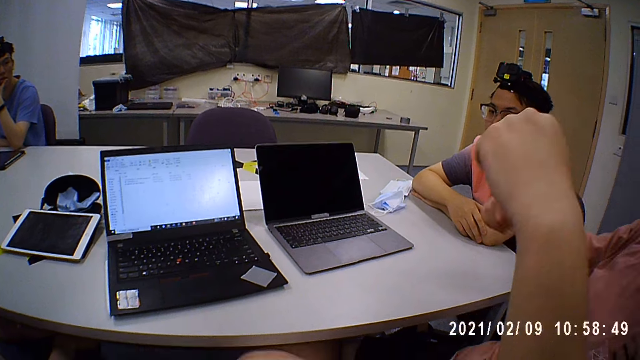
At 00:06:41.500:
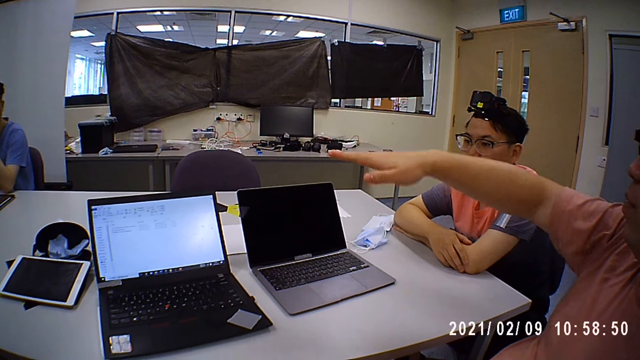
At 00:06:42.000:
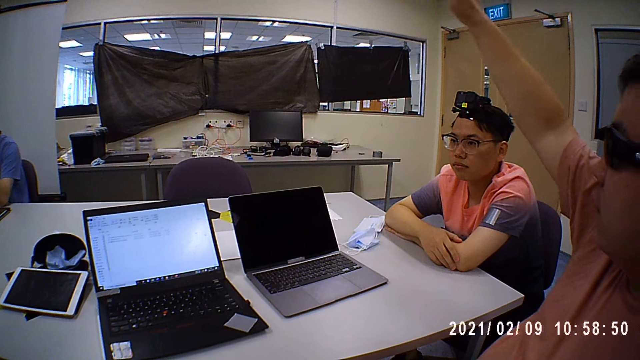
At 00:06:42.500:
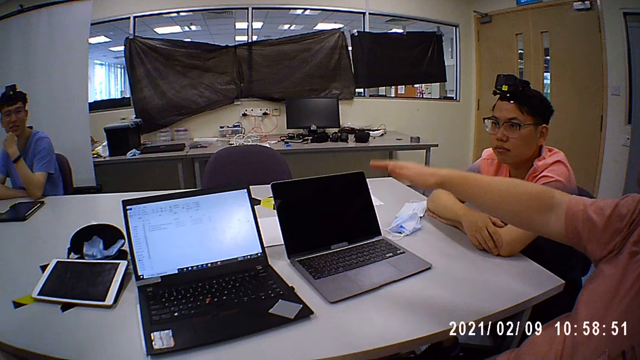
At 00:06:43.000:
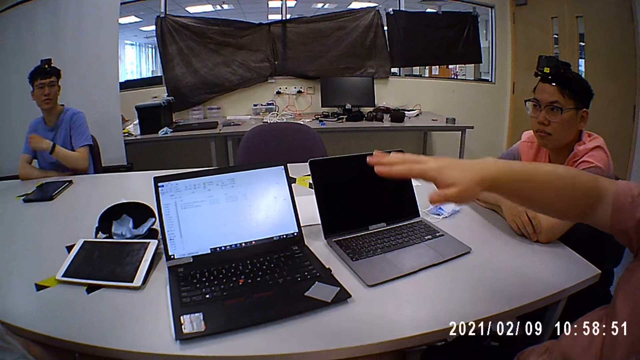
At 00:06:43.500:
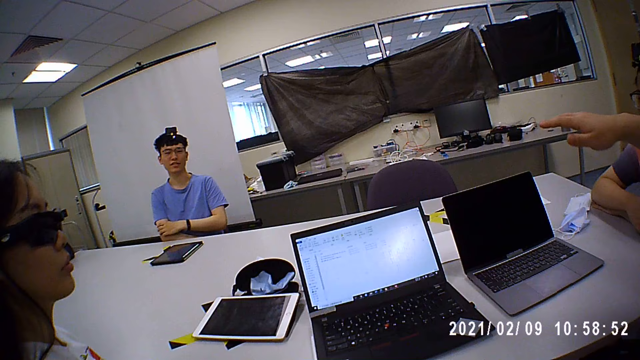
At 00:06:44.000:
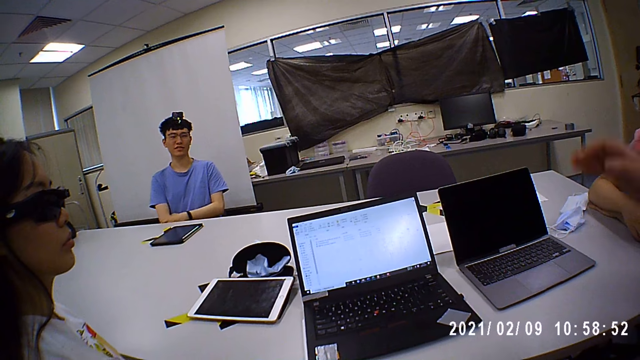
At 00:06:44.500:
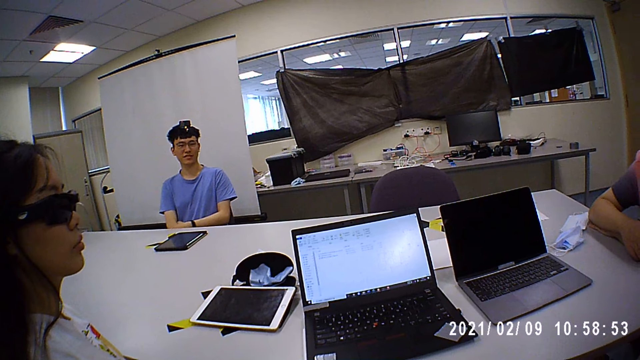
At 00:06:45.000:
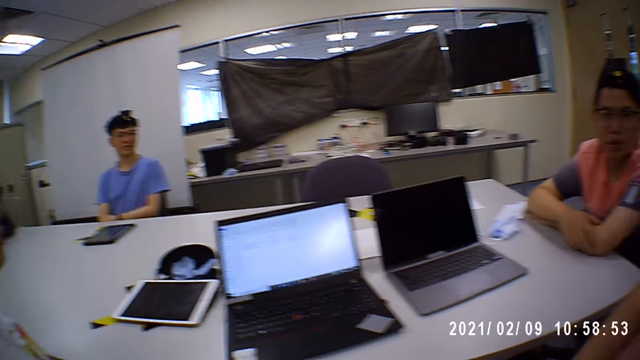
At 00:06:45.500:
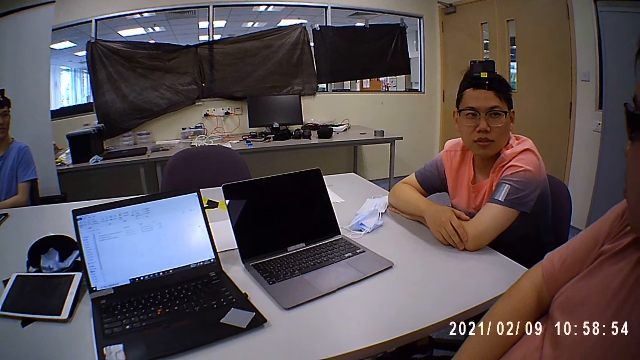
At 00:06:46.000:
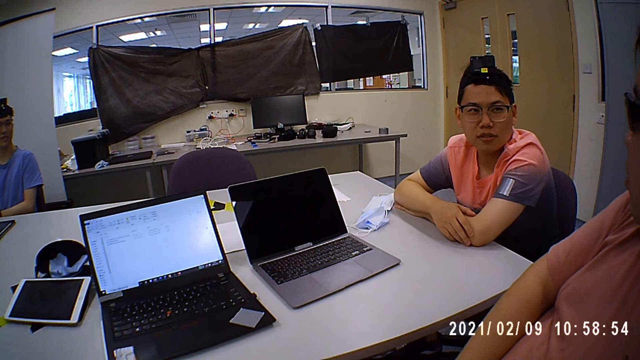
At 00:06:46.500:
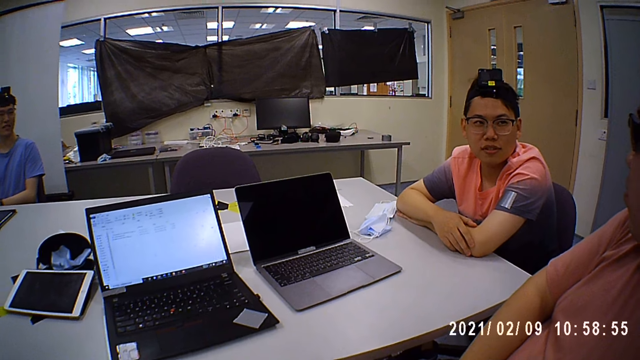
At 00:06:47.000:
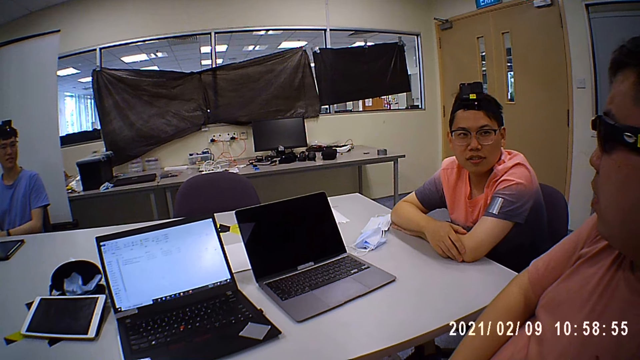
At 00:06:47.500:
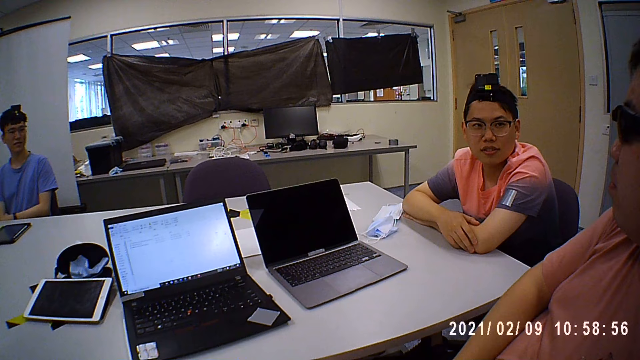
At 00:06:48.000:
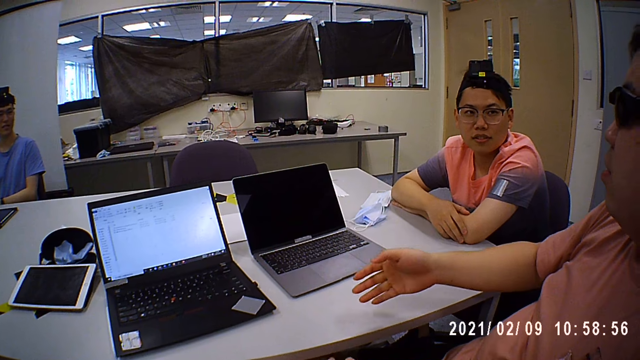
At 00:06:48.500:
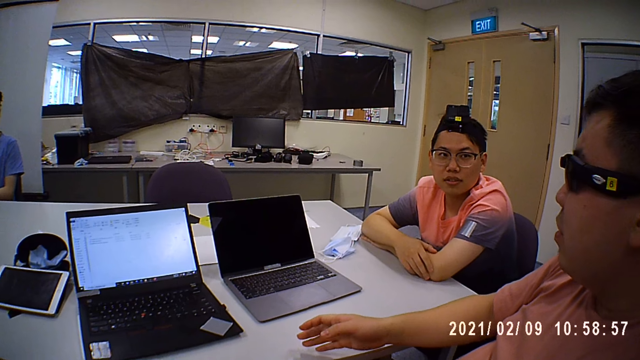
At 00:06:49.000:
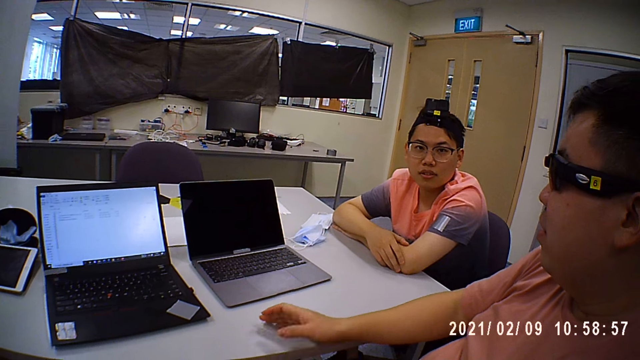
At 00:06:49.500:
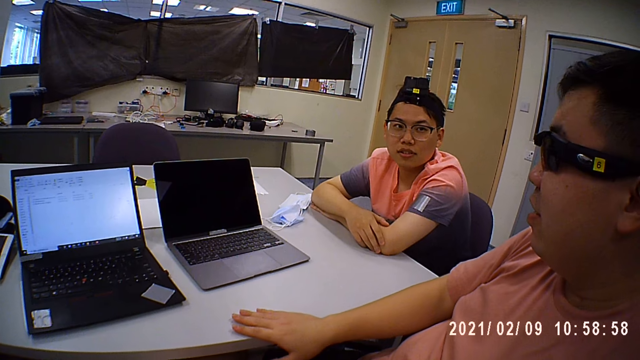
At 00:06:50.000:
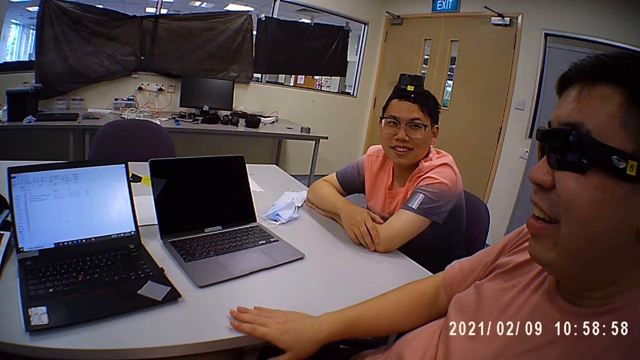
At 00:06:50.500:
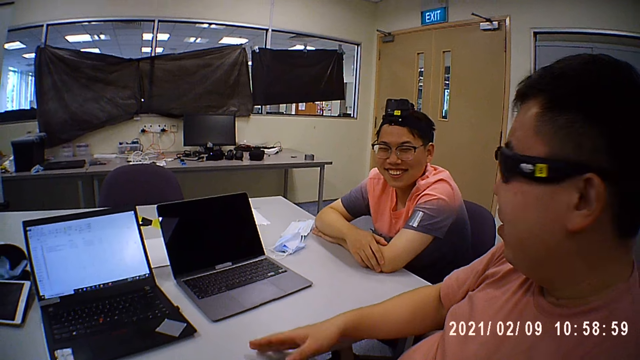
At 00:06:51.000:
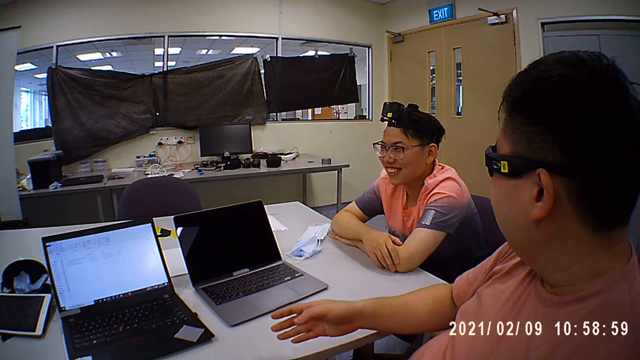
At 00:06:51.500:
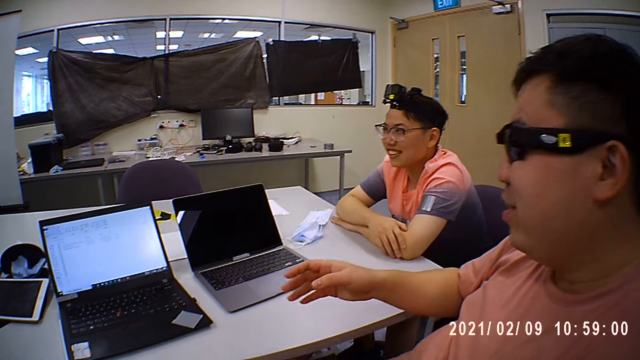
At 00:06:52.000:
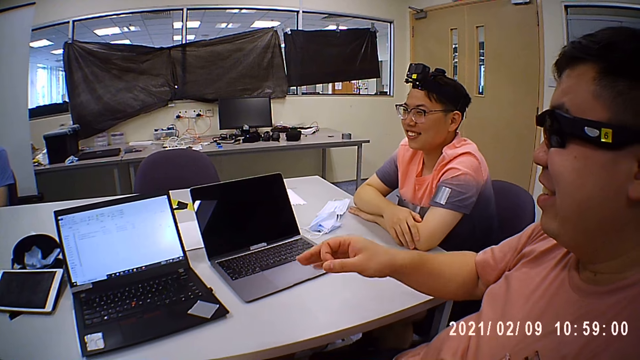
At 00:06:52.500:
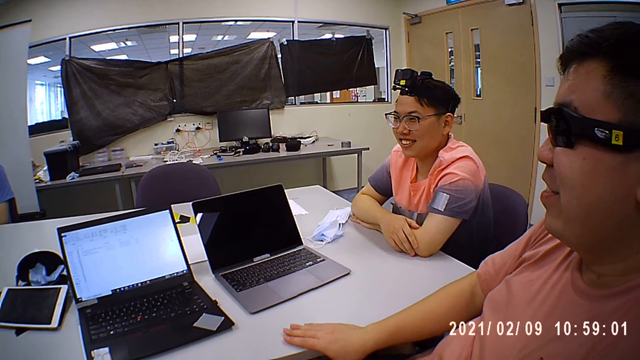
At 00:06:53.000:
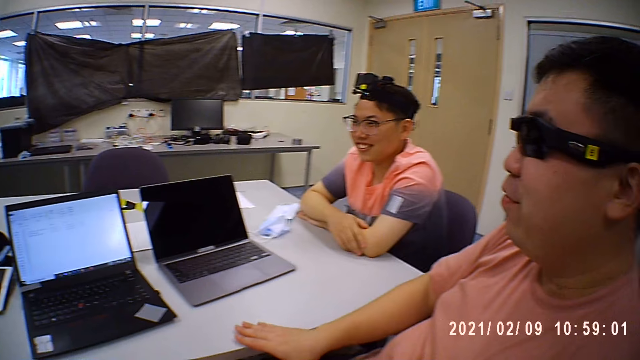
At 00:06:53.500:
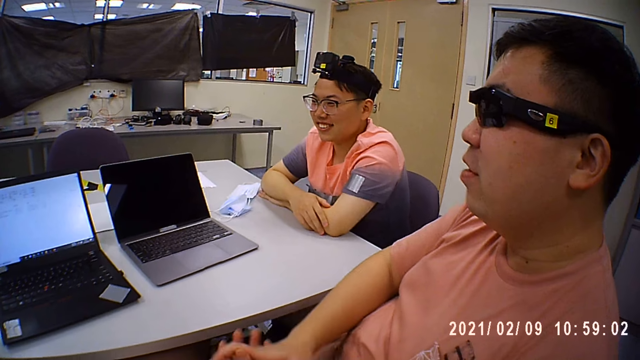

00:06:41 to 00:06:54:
A man moves a hand. Another man puts a hand on the other hand. The first man moves hands, puts a hand on a table, moves a hand and puts a hand on the table.

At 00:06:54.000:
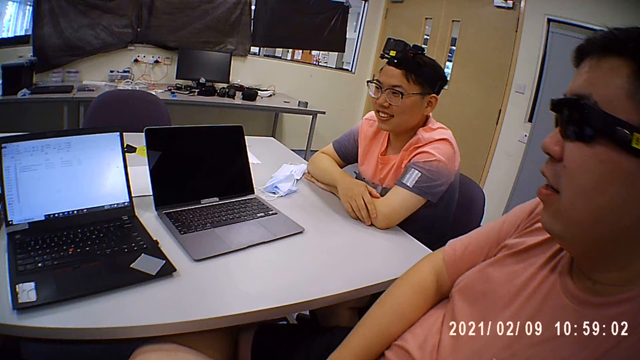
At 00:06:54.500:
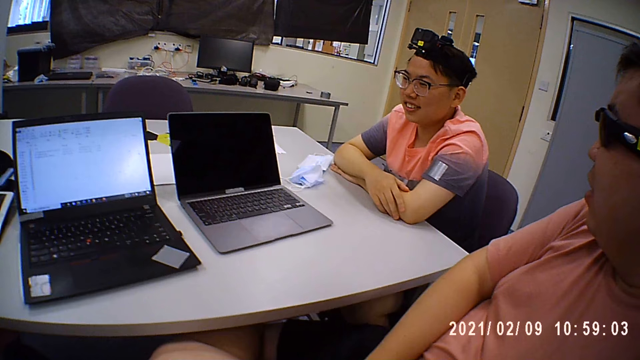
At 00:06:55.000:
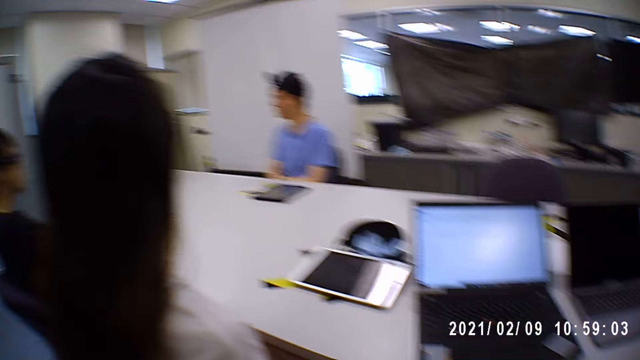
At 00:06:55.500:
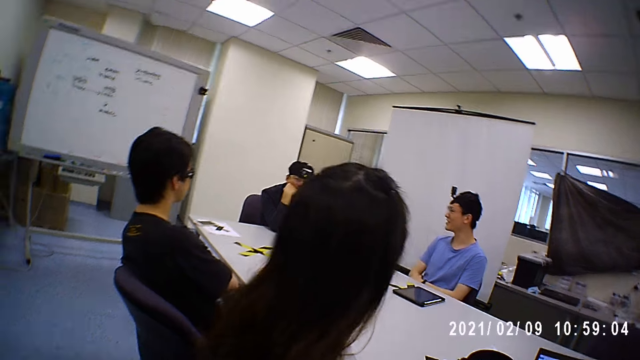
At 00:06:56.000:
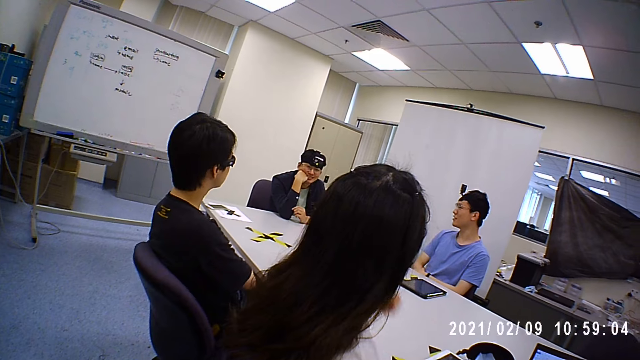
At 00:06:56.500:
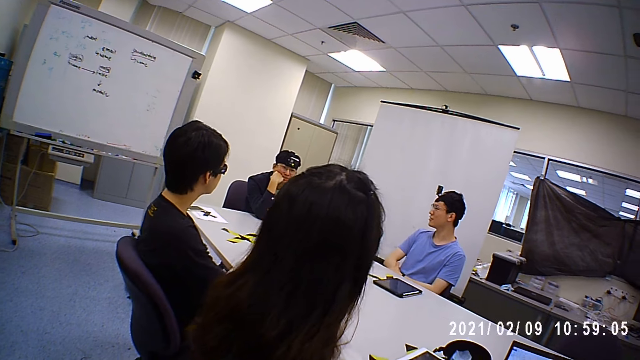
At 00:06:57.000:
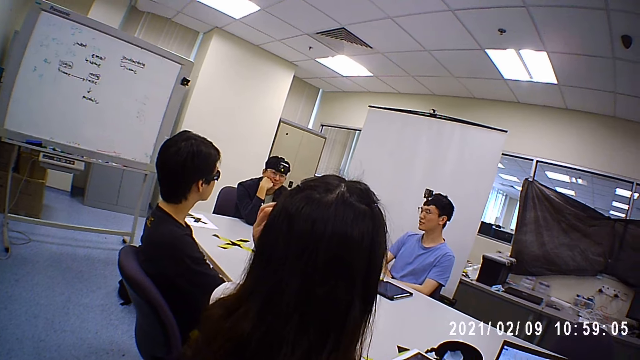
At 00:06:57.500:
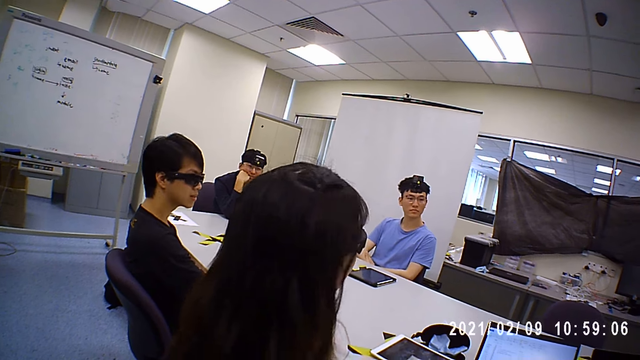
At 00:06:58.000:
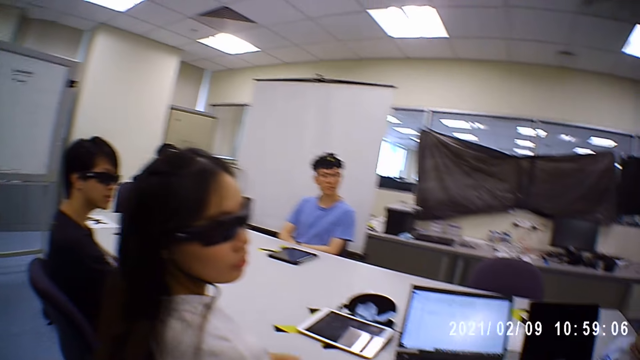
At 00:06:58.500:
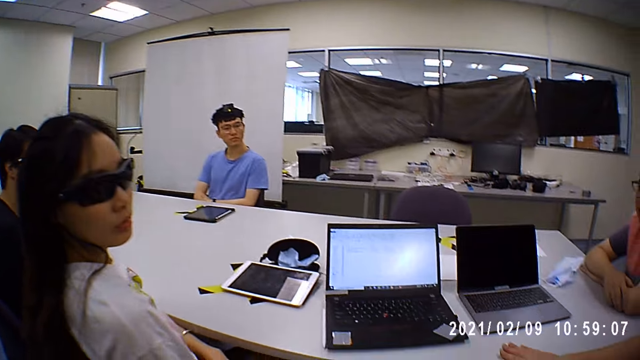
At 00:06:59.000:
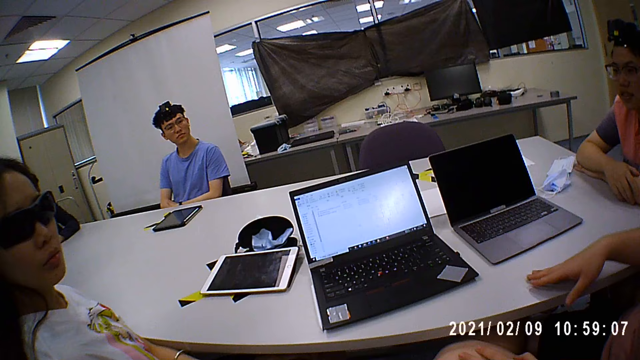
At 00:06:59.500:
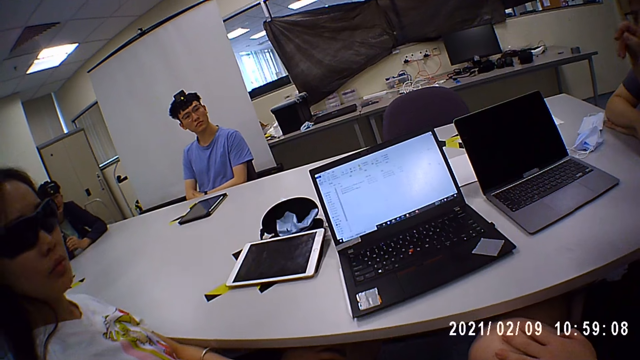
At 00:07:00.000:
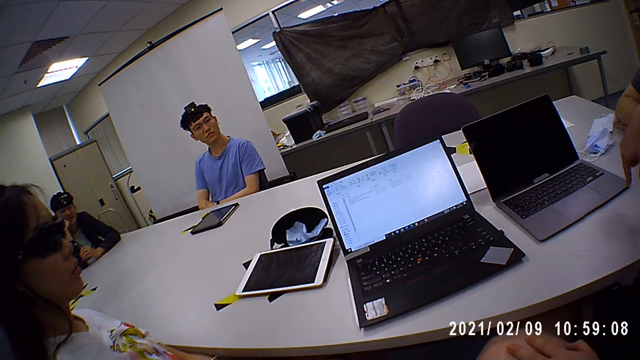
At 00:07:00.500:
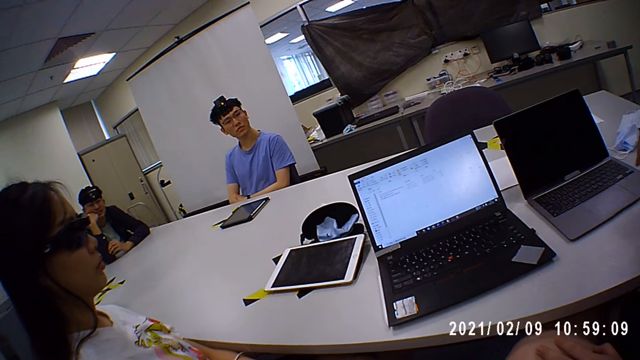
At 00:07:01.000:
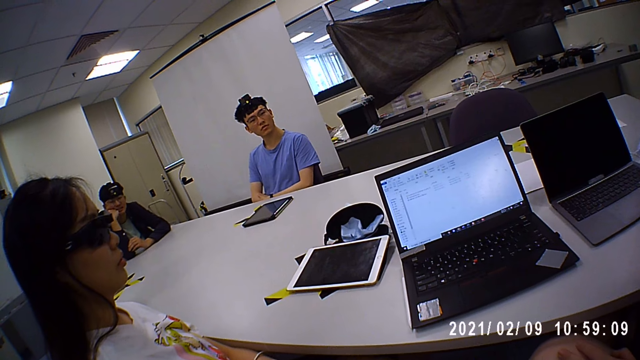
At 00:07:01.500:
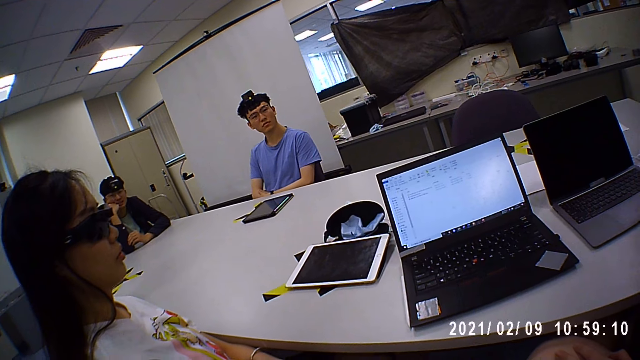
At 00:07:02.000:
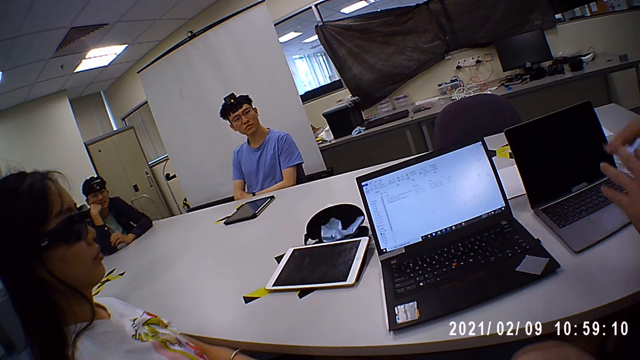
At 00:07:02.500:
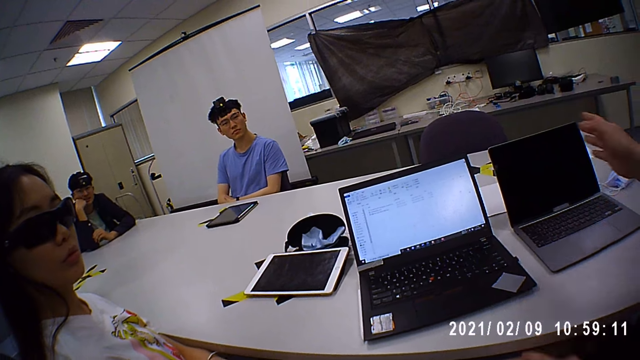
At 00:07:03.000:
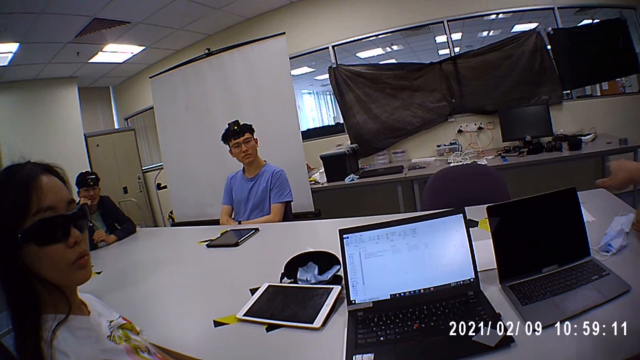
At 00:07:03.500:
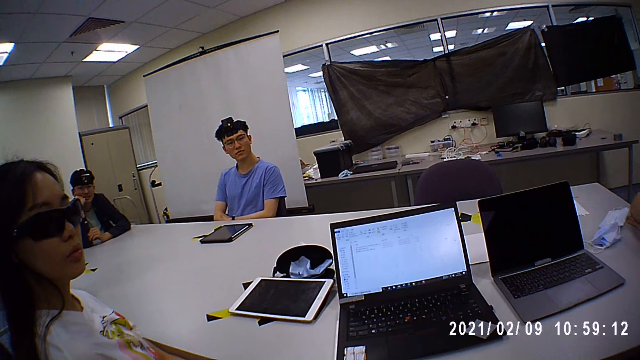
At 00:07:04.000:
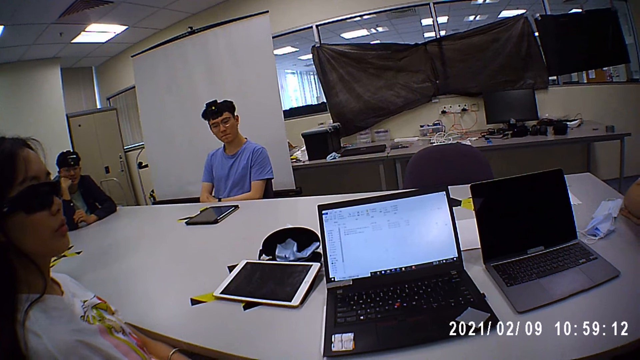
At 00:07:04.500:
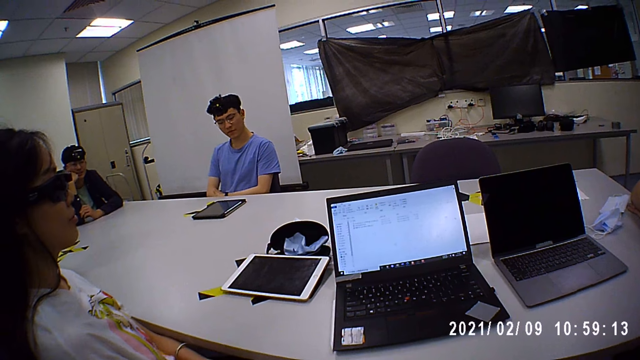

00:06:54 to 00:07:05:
A woman moves a hand. A man moves a hand. Another man nods his head. The first man moves hands and moves a hand.
